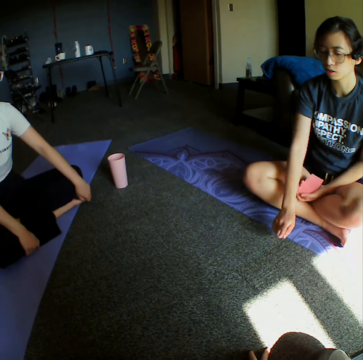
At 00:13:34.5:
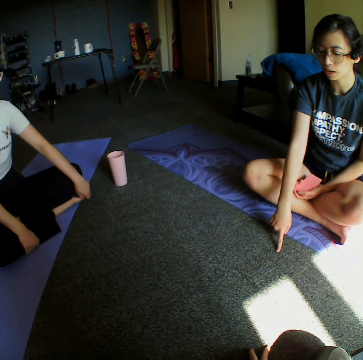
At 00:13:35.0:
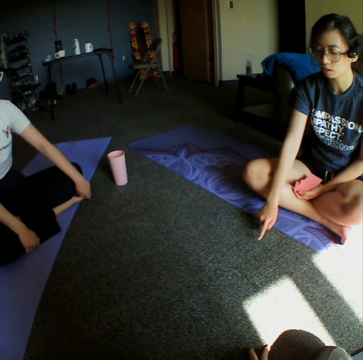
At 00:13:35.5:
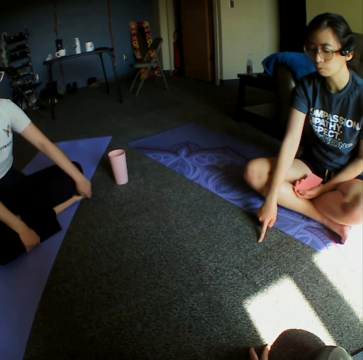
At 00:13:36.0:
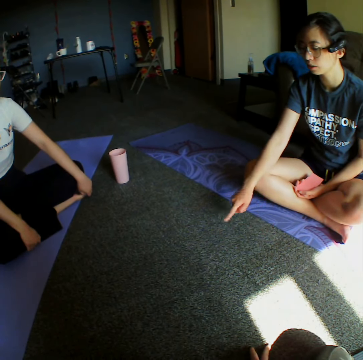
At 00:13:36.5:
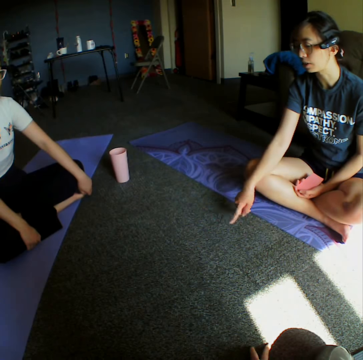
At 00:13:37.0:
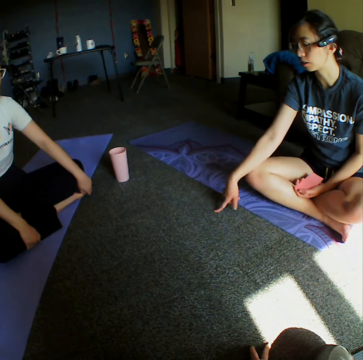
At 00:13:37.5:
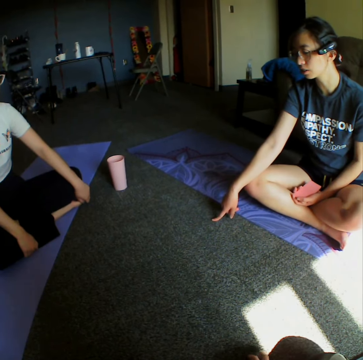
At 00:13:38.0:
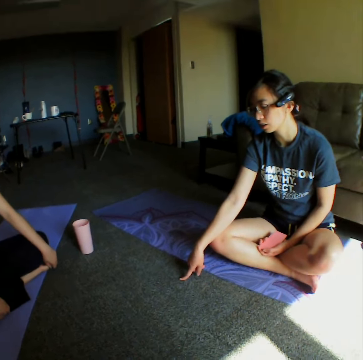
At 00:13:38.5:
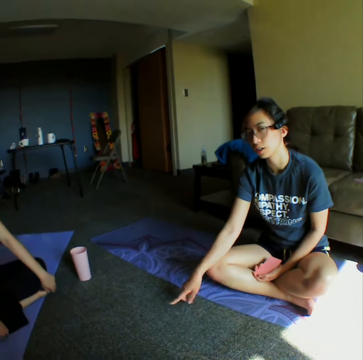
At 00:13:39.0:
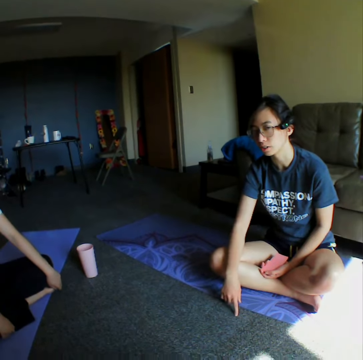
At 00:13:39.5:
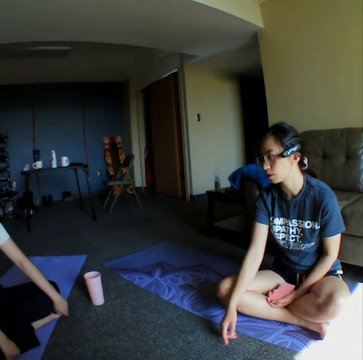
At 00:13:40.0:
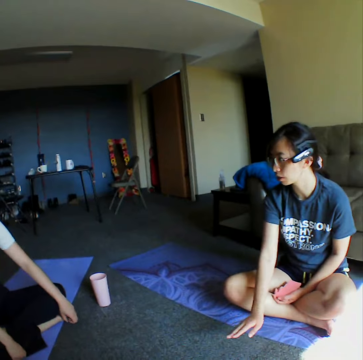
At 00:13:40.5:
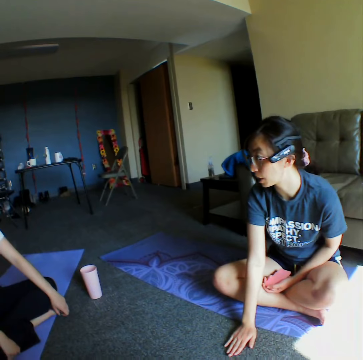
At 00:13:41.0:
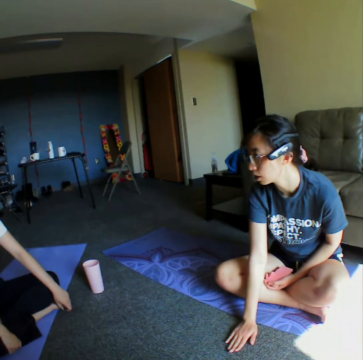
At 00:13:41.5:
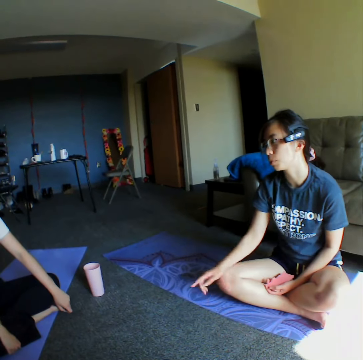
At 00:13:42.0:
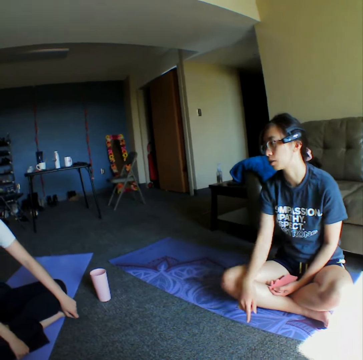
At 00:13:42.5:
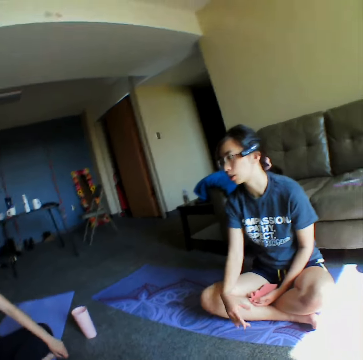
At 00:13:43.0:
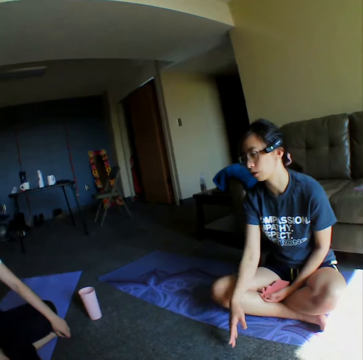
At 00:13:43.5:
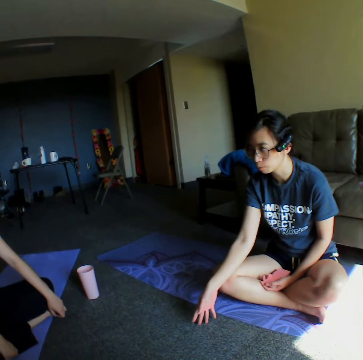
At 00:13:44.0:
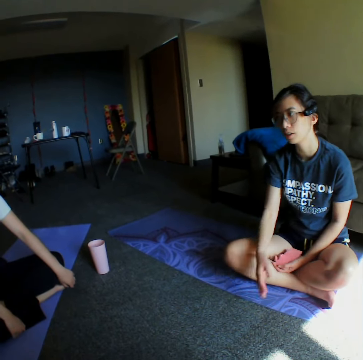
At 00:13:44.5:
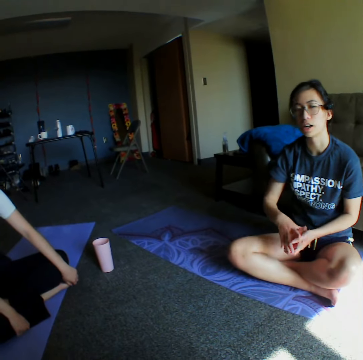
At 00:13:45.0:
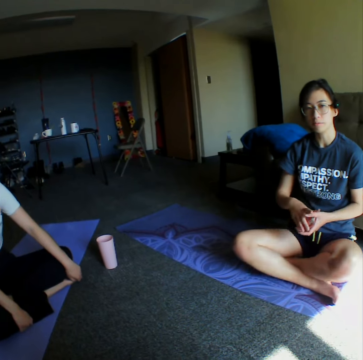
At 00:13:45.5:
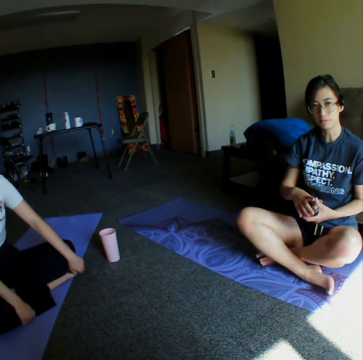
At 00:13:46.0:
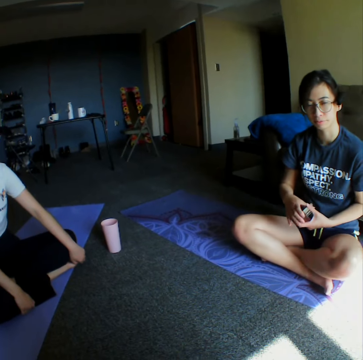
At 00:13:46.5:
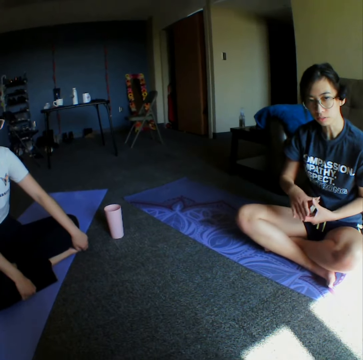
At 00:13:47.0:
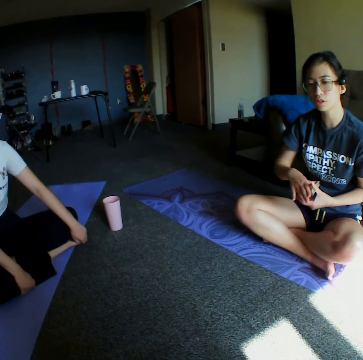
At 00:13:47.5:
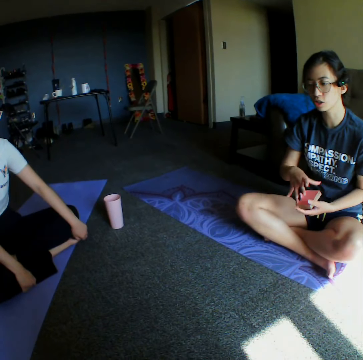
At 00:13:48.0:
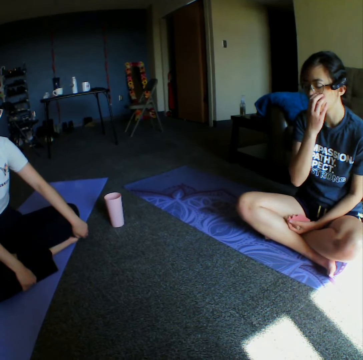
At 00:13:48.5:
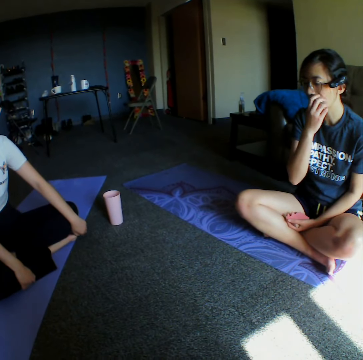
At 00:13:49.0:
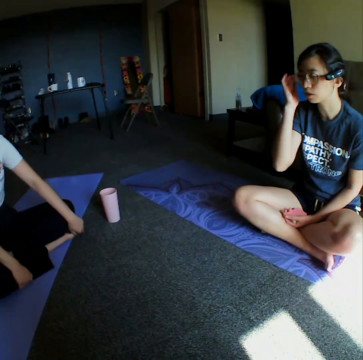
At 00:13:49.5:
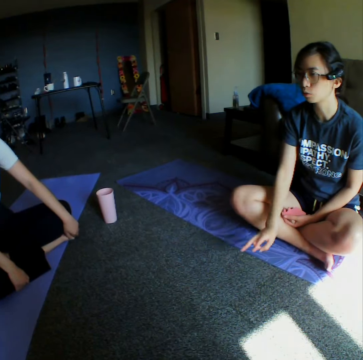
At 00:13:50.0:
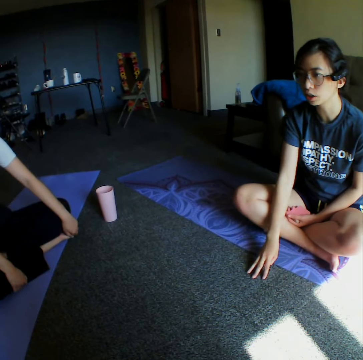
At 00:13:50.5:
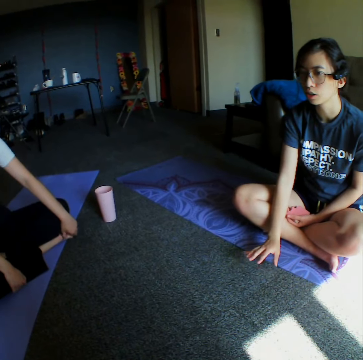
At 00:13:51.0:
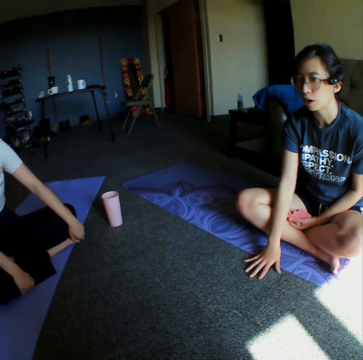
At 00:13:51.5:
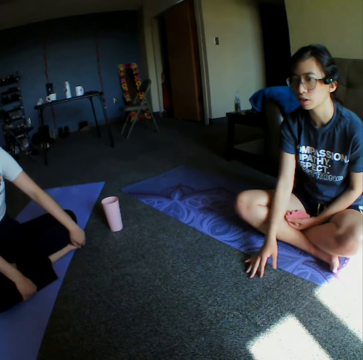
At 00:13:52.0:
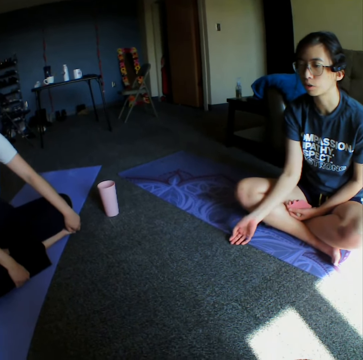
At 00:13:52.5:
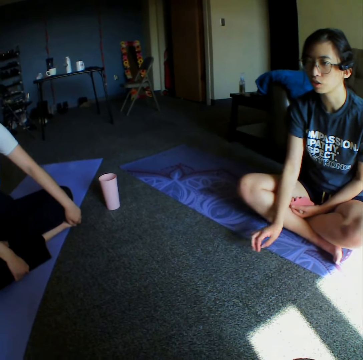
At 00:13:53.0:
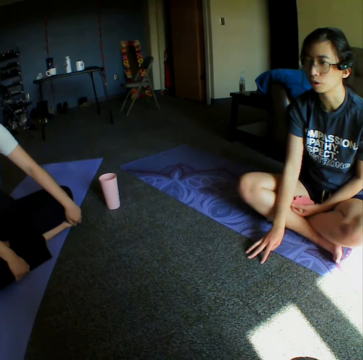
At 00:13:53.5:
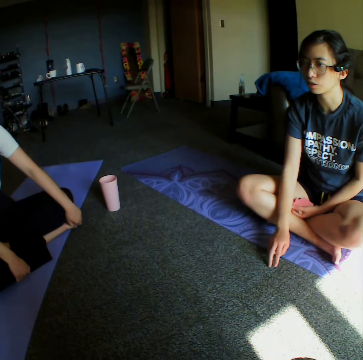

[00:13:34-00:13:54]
A woman converses with another woman. The first woman shuffles cards and touches her chin. The first woman converses with the other woman.

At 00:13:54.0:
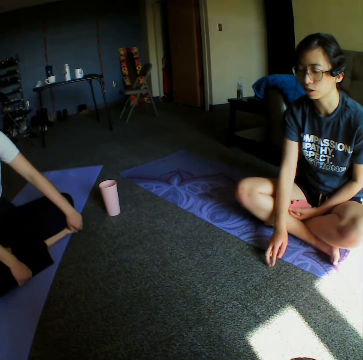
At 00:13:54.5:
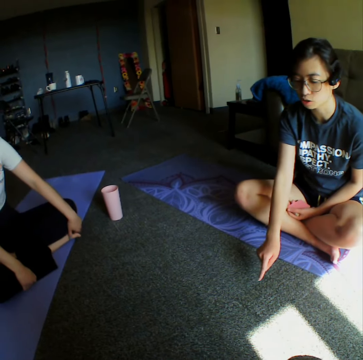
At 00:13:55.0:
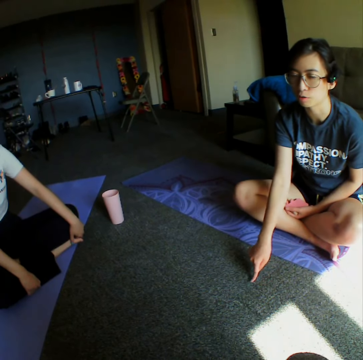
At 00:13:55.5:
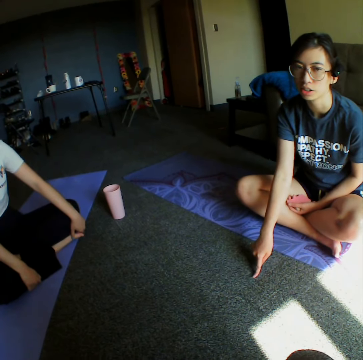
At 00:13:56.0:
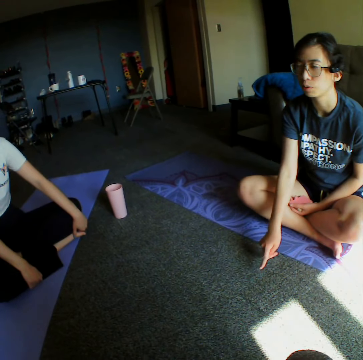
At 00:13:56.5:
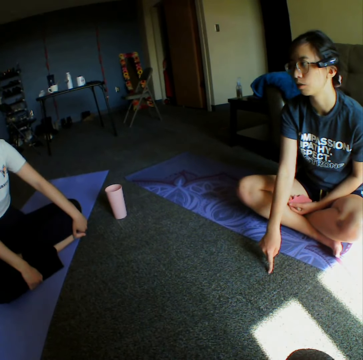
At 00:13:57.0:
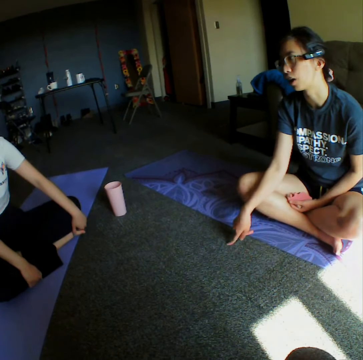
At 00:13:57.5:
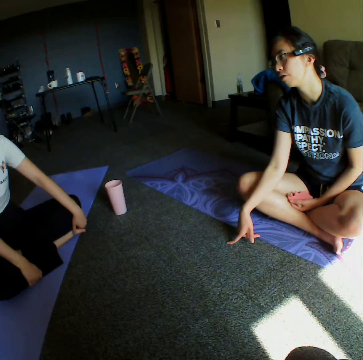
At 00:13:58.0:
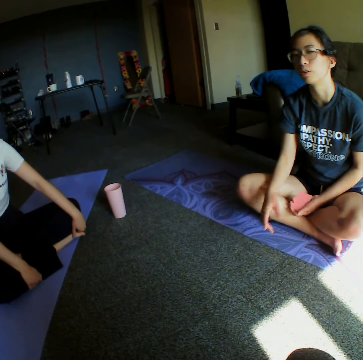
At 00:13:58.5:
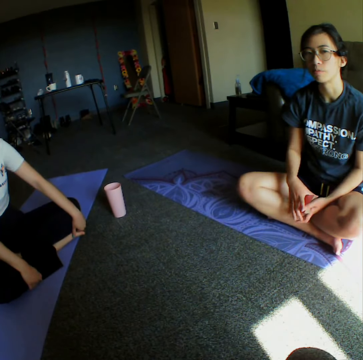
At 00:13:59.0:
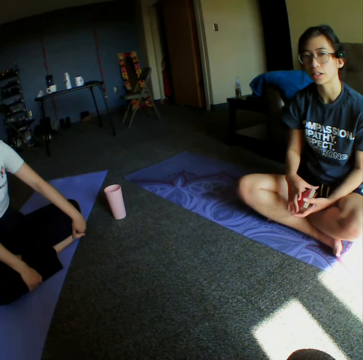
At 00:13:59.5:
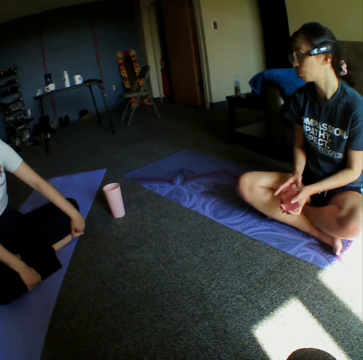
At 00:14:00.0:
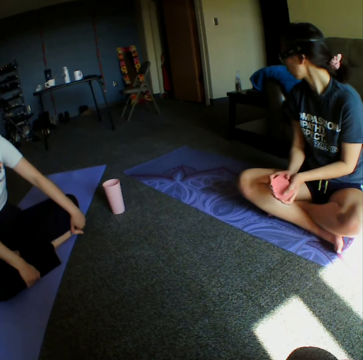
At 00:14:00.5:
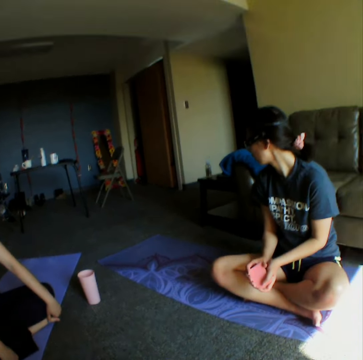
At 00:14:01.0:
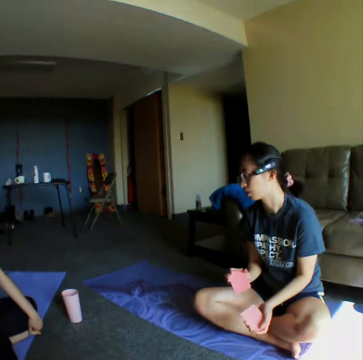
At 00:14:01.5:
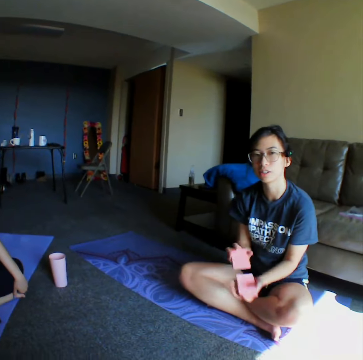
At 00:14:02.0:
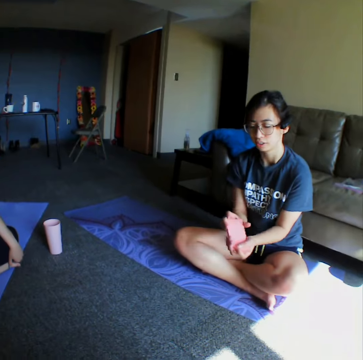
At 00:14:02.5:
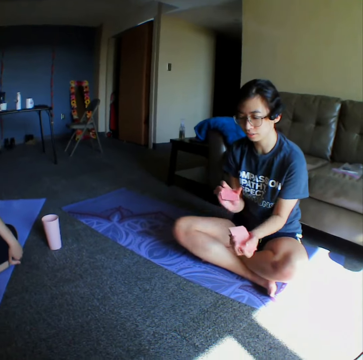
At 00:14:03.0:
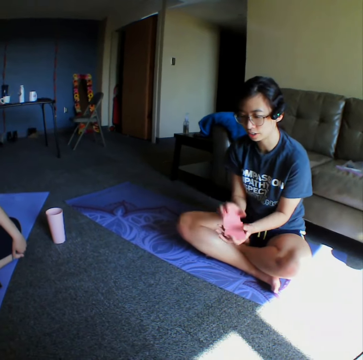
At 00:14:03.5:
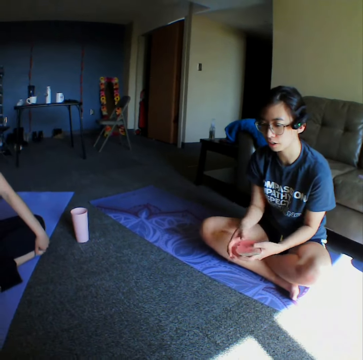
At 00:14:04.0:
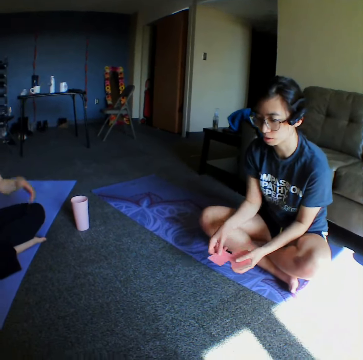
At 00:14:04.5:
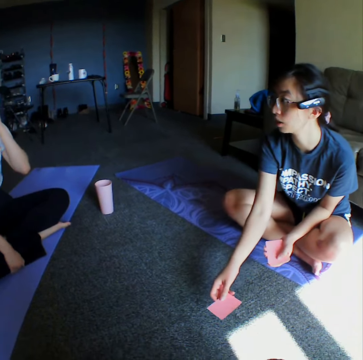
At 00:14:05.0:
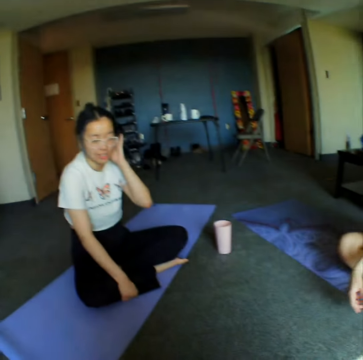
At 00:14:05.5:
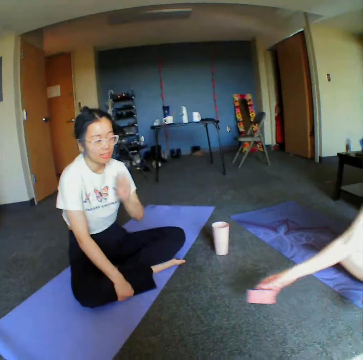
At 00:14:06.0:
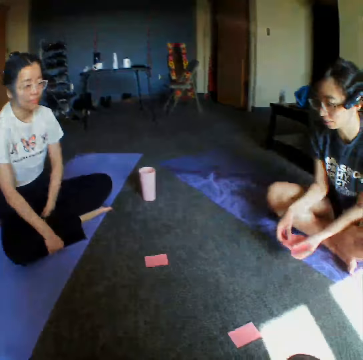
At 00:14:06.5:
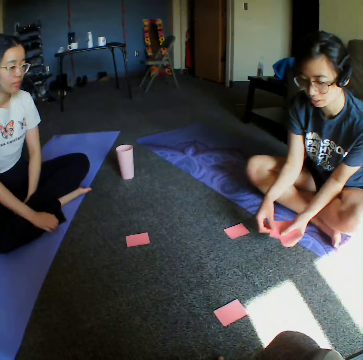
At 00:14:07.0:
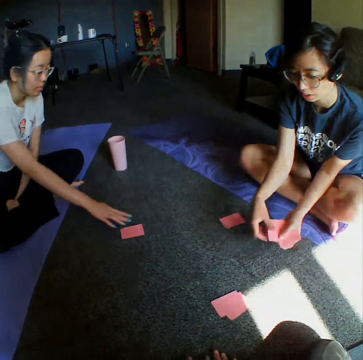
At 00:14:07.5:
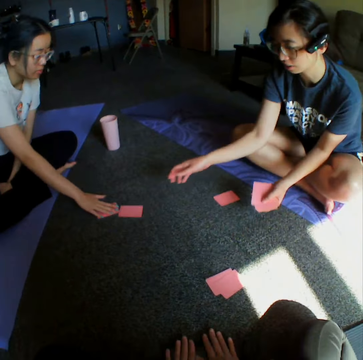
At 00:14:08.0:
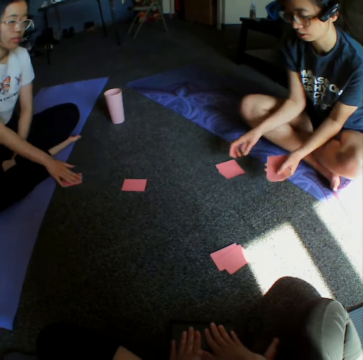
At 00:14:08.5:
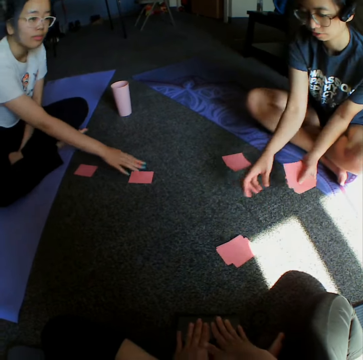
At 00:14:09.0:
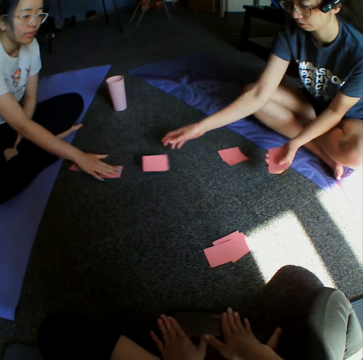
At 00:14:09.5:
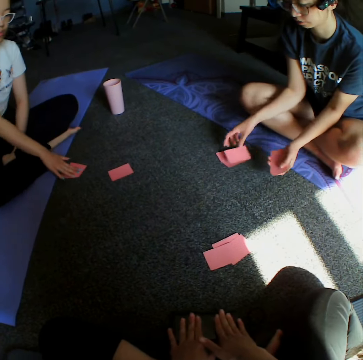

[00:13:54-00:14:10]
A woman turns around the room. The woman rearranges the cards on her hand. The camera wearer shuffles cards. The woman gives the cards to both herself and the camera wearer. The camera wearer distributes cards.

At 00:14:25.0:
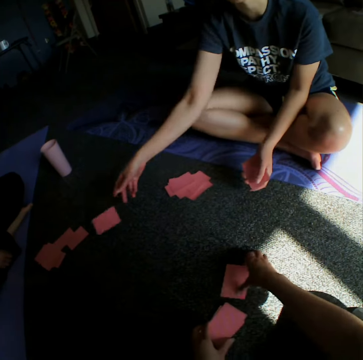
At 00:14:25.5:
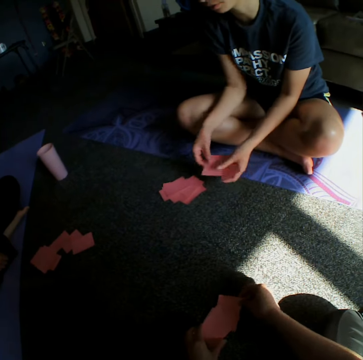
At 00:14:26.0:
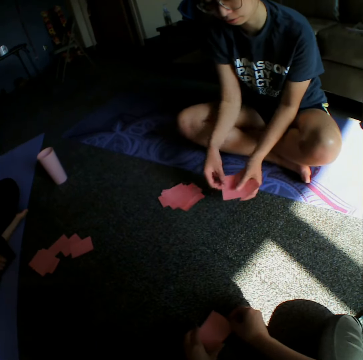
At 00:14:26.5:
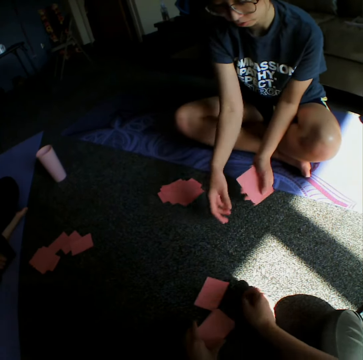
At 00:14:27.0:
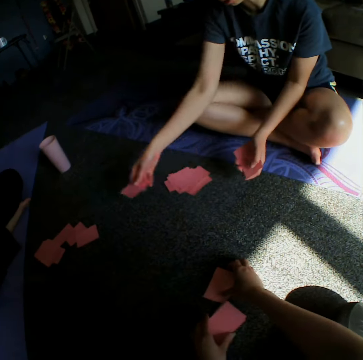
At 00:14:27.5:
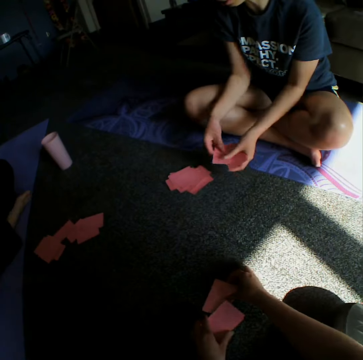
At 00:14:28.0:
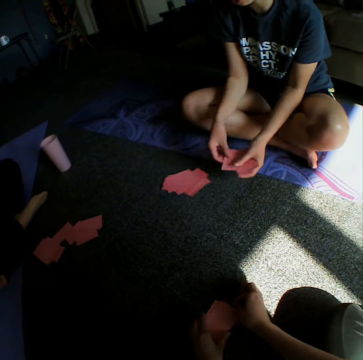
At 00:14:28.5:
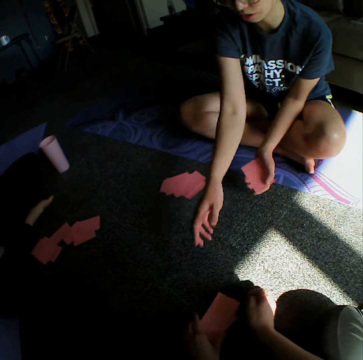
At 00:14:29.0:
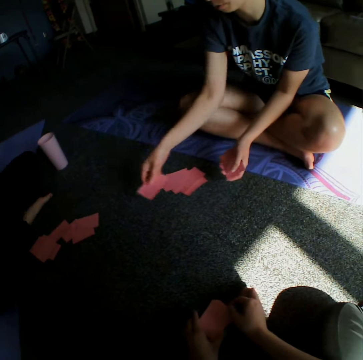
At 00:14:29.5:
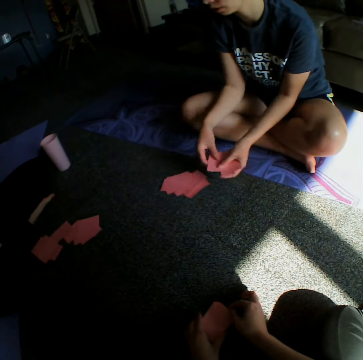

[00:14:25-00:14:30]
The camera wearer pushes cards to her side.
